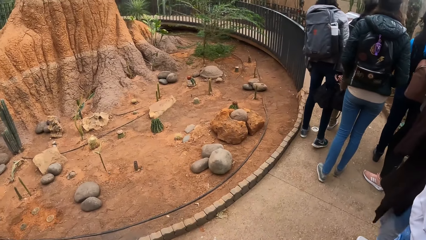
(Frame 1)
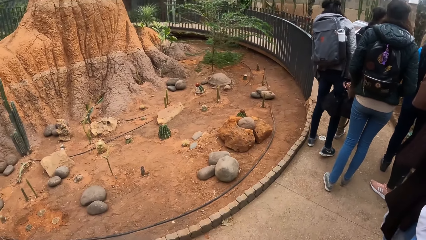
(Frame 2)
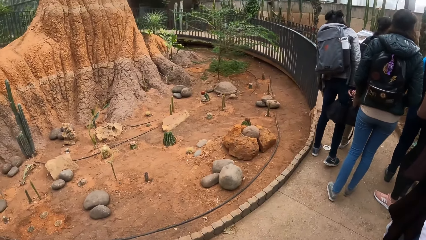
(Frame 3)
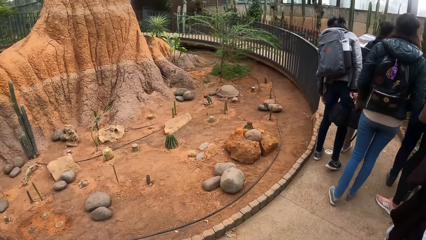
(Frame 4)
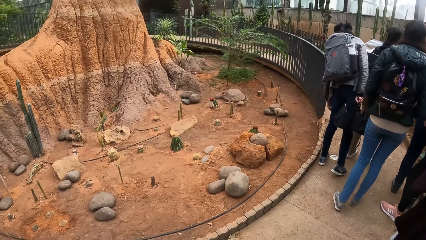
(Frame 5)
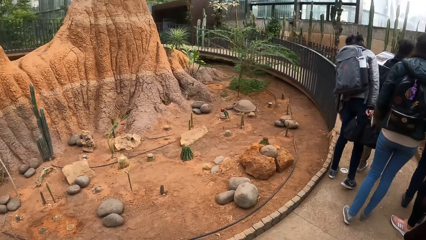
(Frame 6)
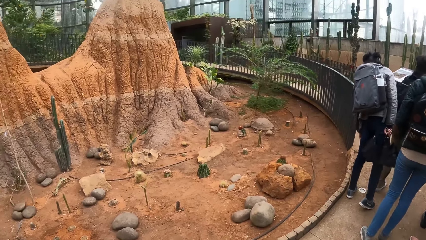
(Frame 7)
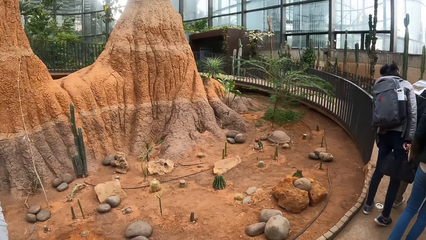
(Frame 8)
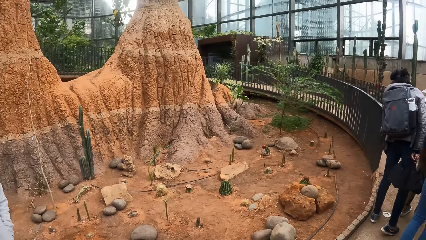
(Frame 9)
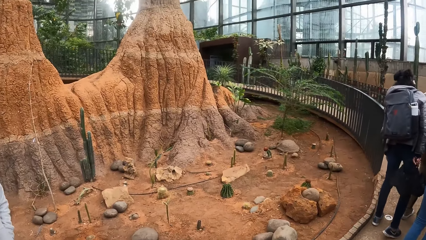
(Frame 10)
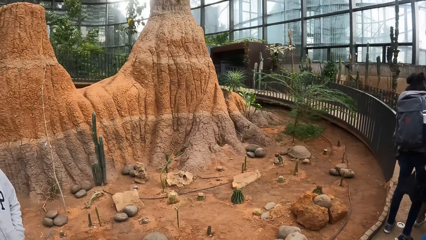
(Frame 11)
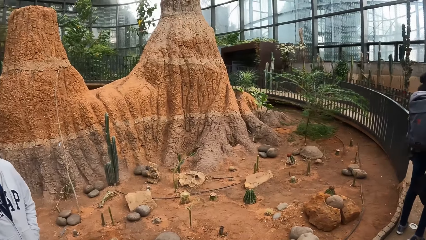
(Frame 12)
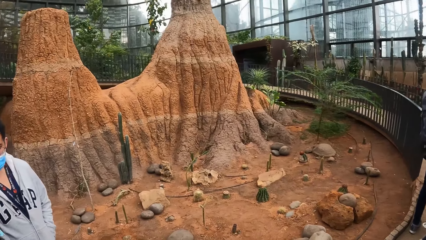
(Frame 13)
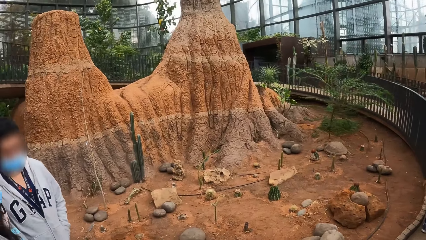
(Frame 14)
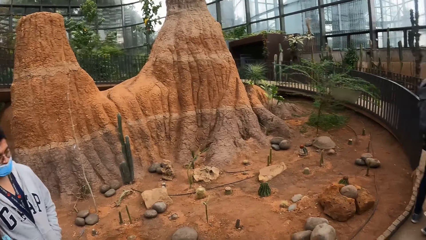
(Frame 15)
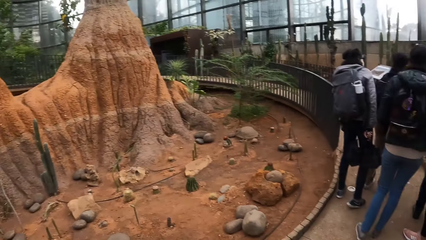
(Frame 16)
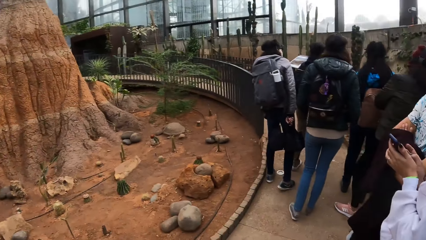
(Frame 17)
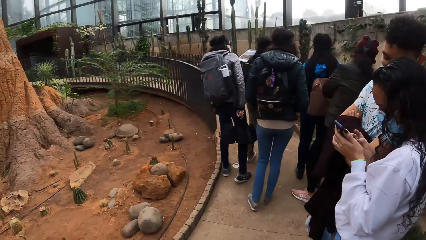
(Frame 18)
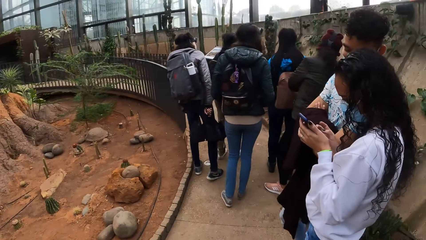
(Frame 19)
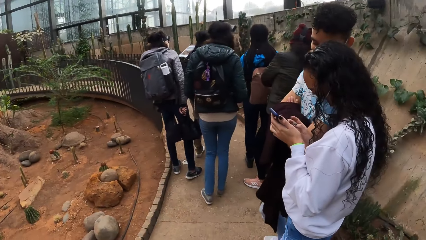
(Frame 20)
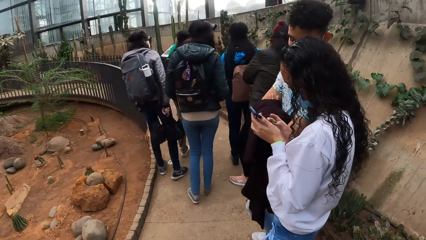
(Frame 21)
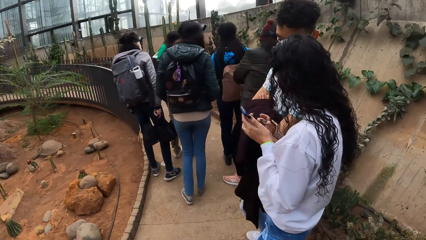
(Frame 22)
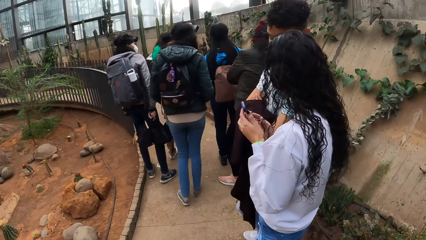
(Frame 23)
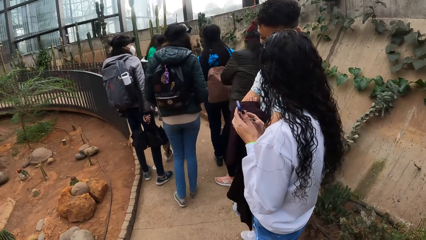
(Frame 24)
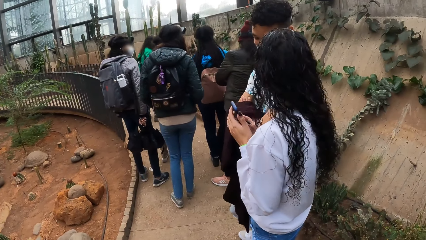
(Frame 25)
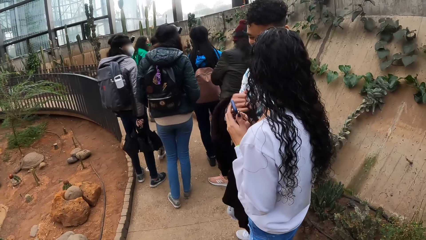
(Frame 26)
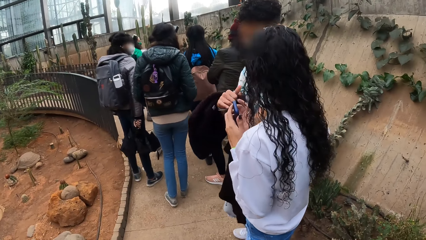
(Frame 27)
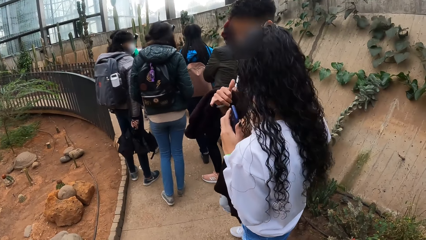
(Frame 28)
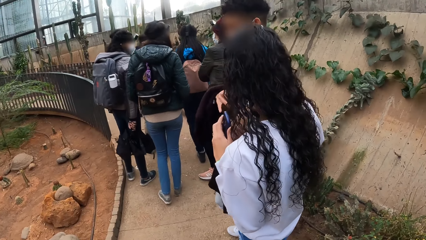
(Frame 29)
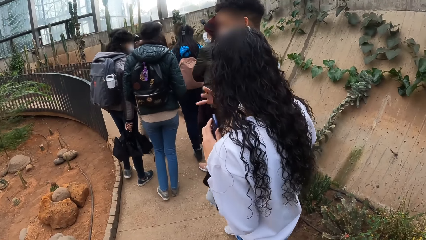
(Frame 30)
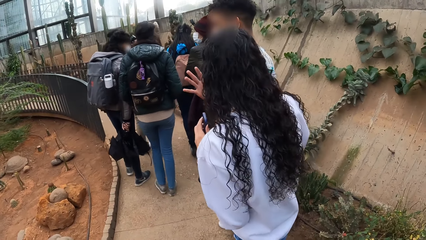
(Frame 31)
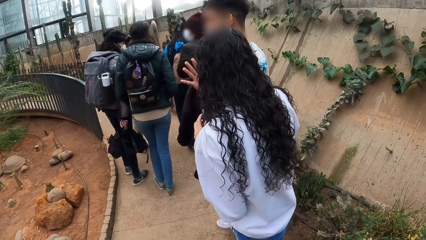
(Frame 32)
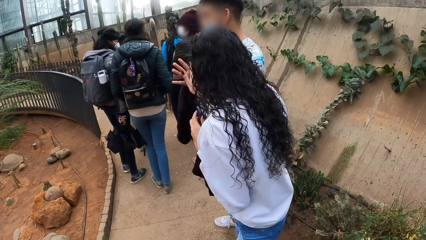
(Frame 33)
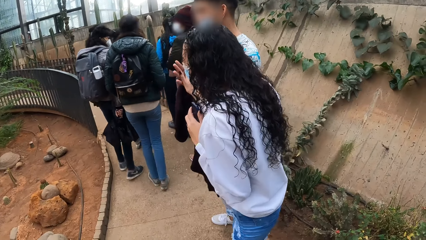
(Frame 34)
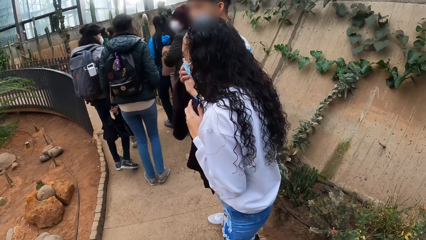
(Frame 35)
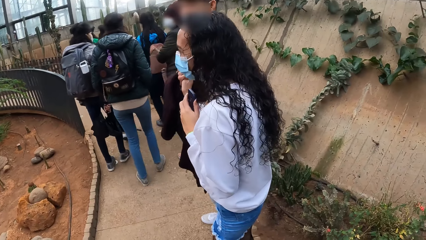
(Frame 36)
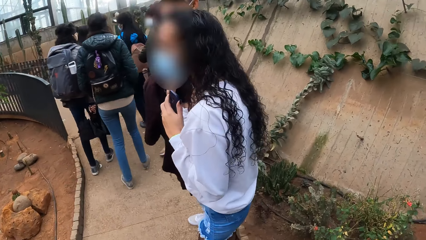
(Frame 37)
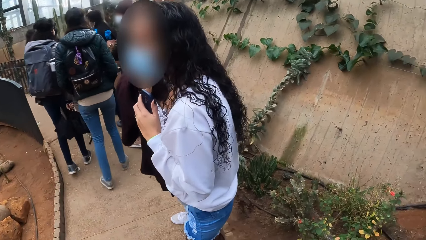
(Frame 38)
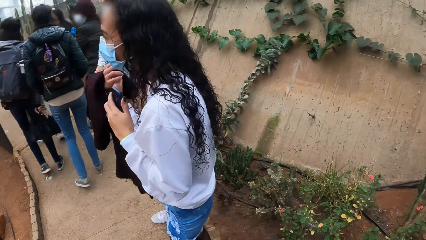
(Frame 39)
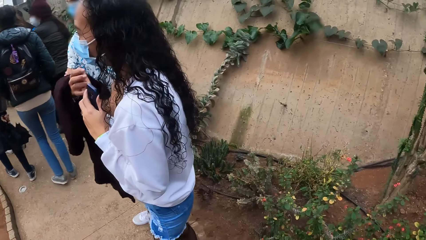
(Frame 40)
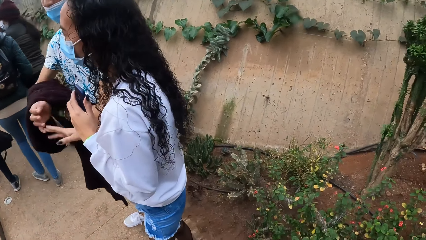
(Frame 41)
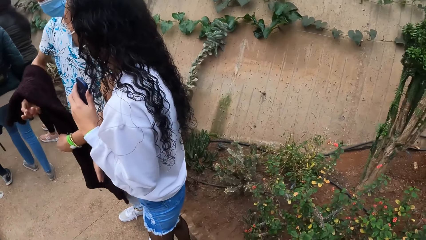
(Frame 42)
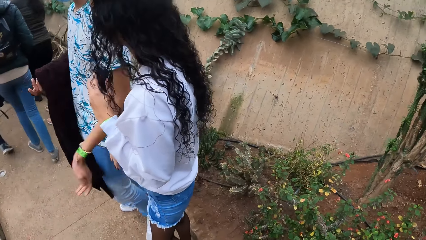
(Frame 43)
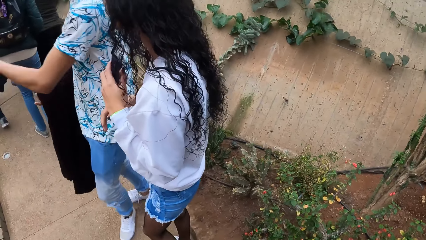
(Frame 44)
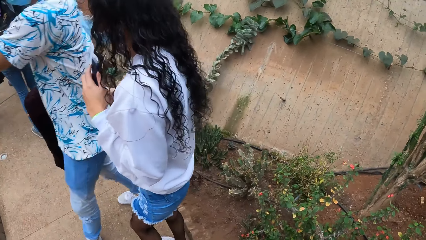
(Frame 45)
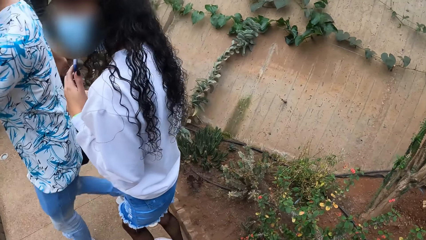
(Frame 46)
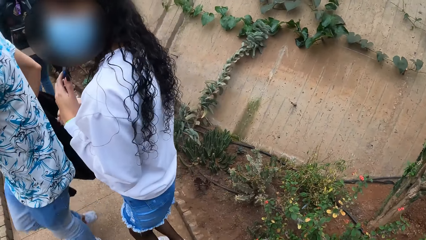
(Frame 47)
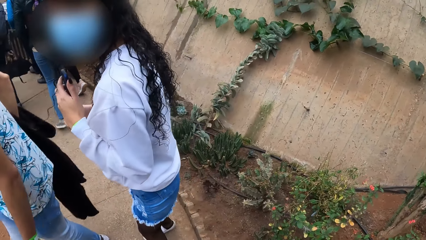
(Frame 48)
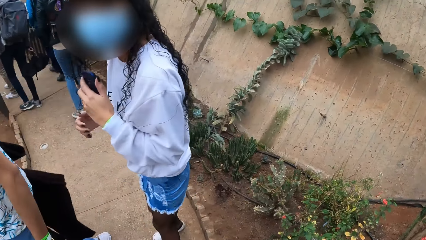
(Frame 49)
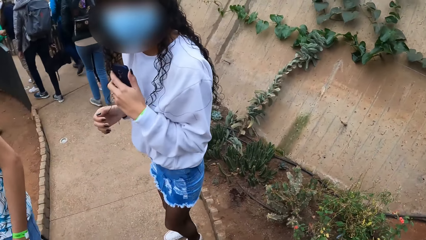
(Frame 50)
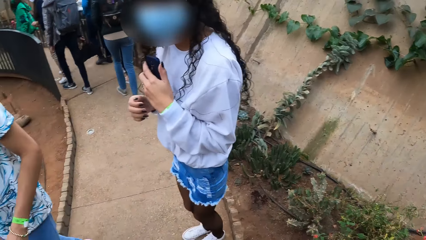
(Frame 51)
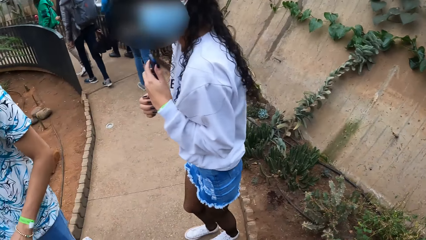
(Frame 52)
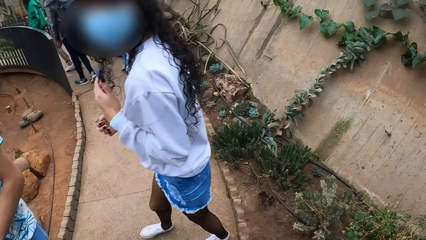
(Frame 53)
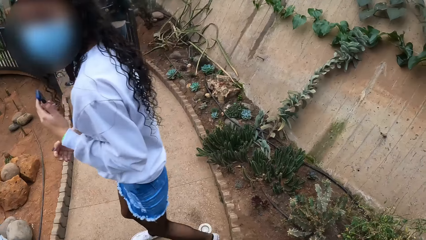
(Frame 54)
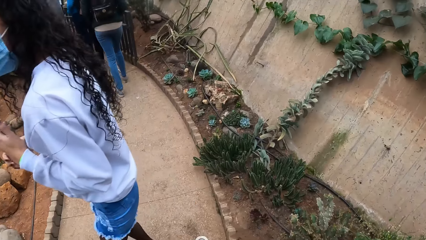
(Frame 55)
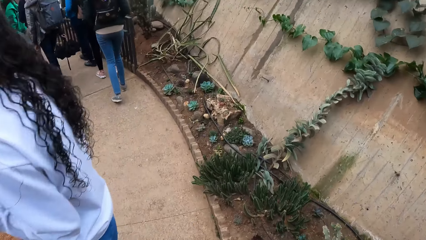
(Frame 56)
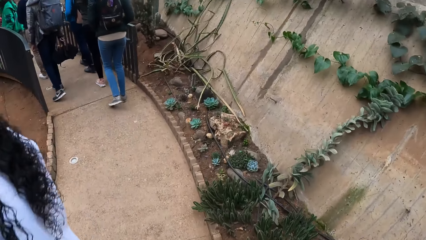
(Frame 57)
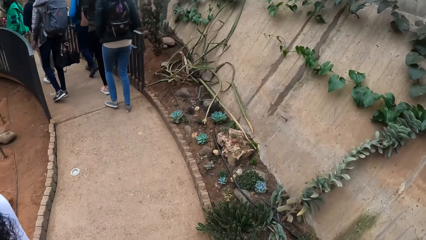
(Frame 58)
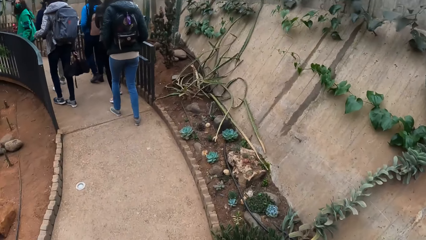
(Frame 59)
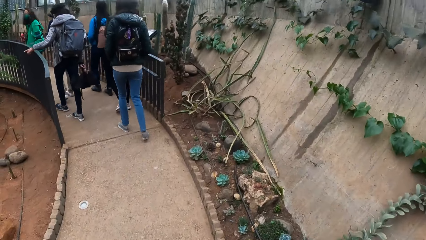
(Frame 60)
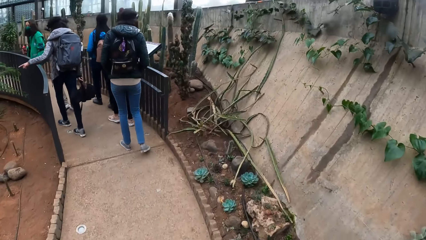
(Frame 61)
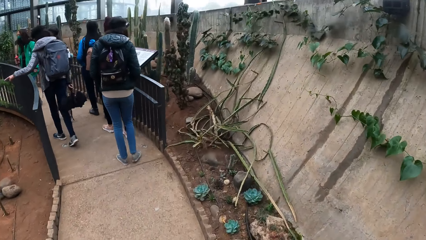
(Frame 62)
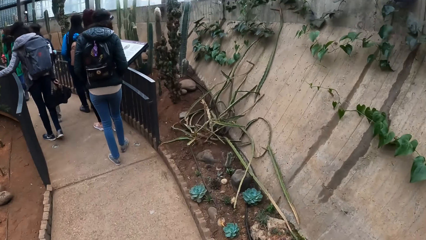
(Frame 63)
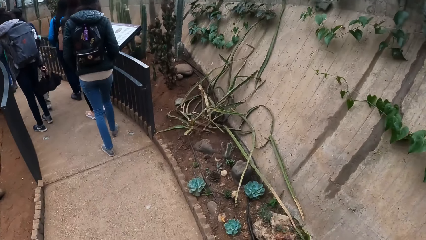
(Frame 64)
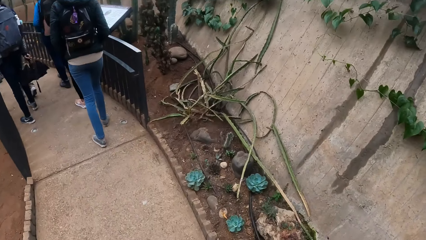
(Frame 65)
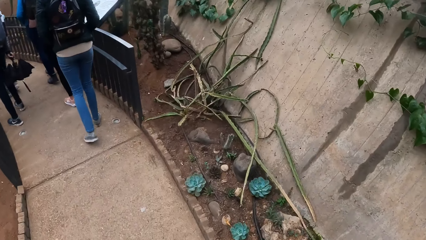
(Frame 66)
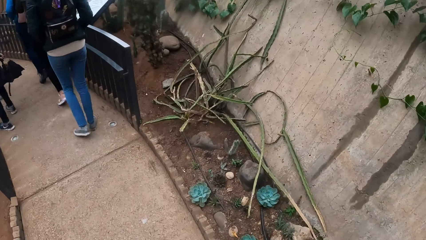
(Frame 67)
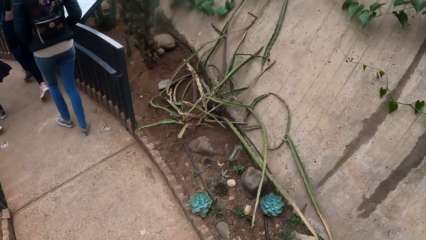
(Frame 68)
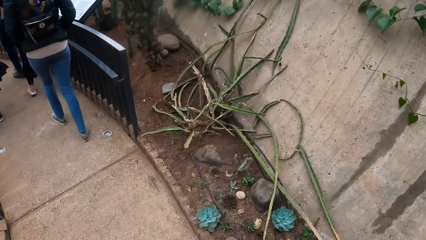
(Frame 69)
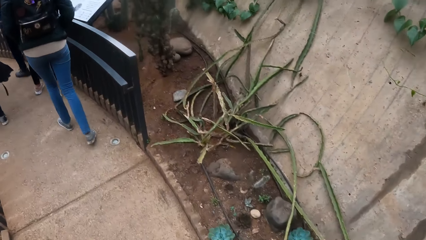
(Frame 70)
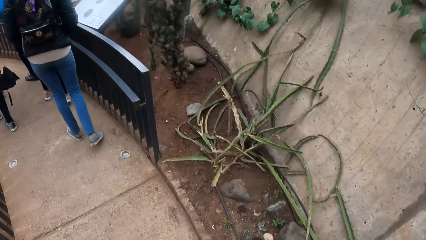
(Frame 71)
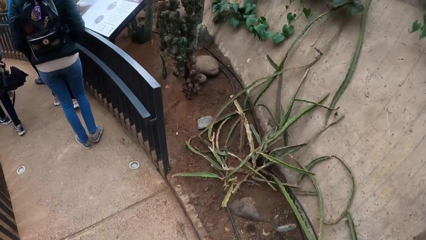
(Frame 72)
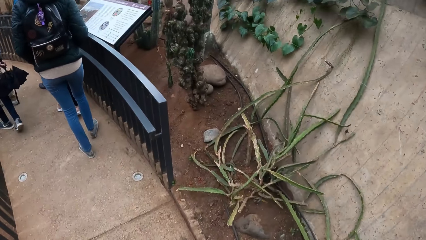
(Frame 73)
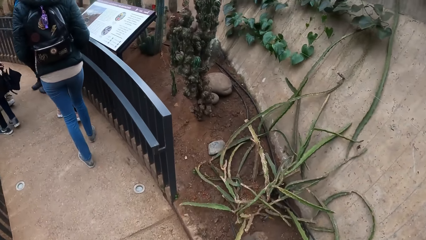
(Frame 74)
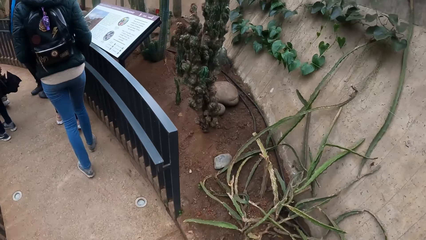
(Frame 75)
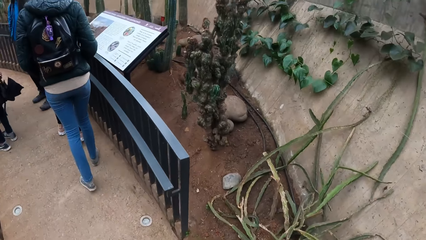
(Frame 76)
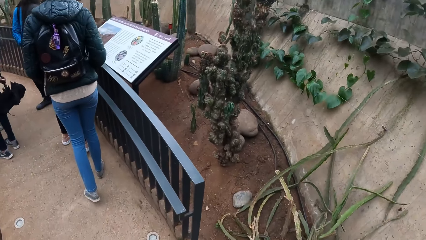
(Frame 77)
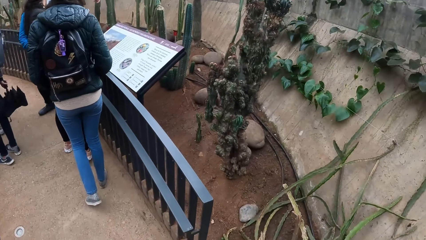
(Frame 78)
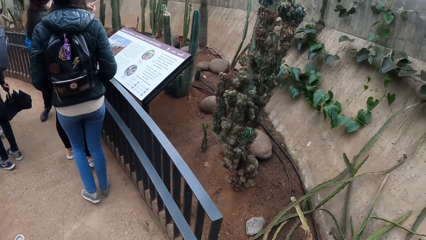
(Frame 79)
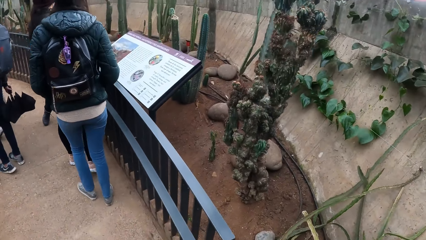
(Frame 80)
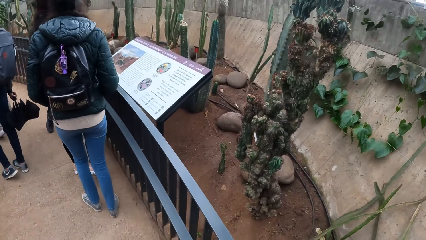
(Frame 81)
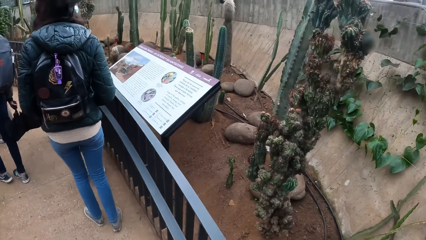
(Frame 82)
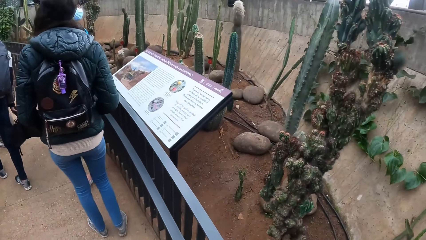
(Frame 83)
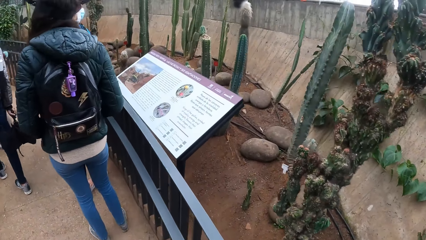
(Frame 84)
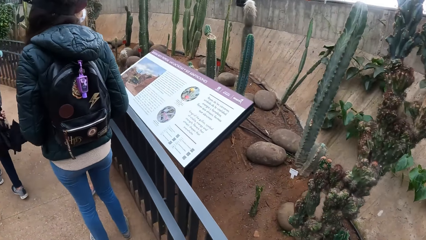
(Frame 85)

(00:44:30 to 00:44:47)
The woman operates the phone with both hands. The woman interacts with the man. The woman shakes the man with her right hand. The camera wearer walks around.
